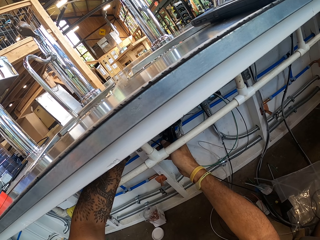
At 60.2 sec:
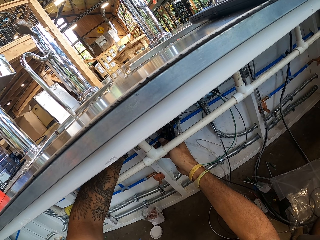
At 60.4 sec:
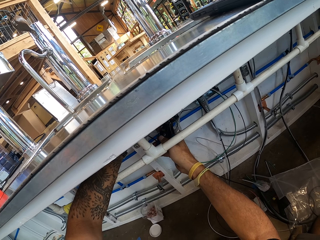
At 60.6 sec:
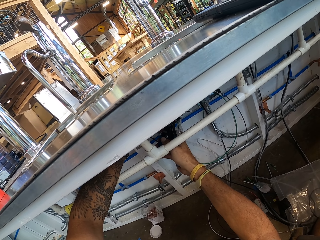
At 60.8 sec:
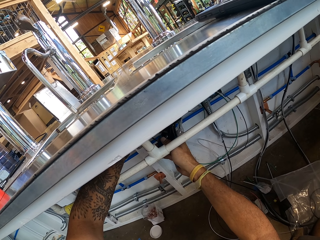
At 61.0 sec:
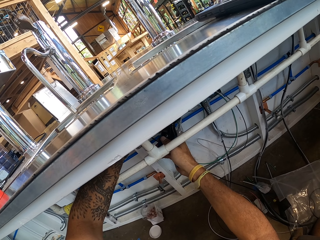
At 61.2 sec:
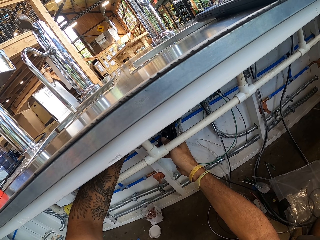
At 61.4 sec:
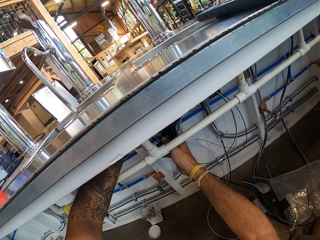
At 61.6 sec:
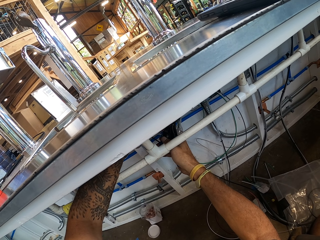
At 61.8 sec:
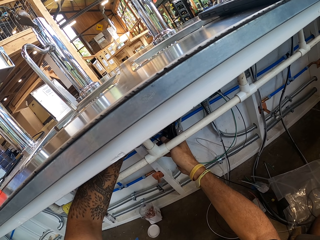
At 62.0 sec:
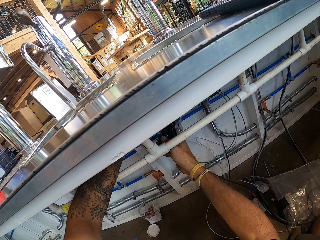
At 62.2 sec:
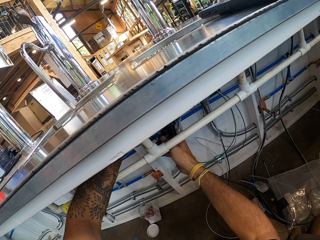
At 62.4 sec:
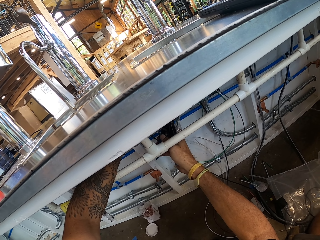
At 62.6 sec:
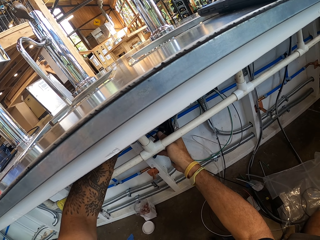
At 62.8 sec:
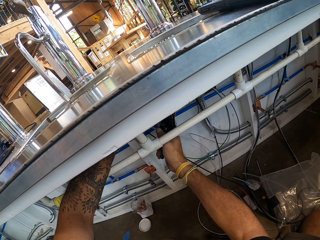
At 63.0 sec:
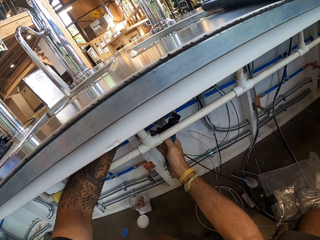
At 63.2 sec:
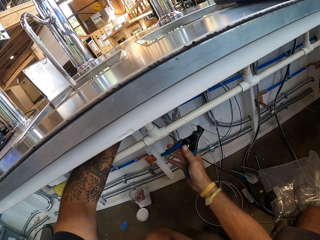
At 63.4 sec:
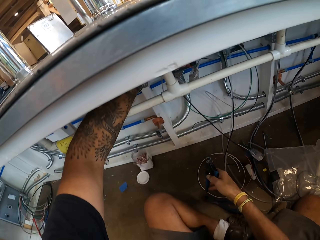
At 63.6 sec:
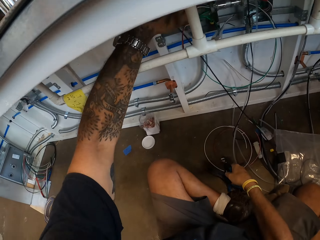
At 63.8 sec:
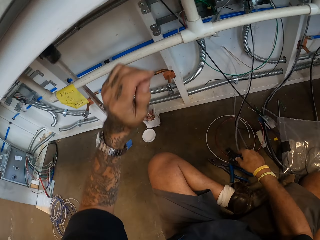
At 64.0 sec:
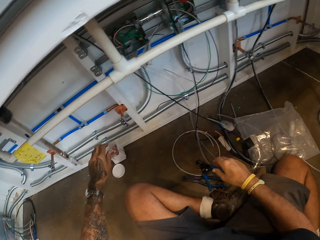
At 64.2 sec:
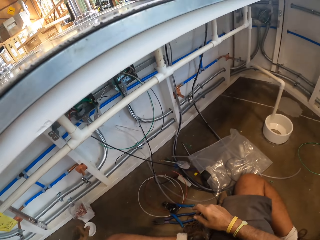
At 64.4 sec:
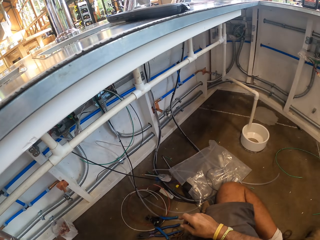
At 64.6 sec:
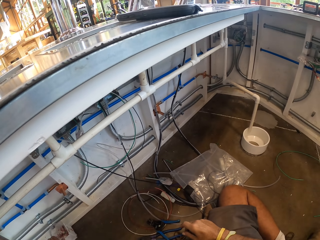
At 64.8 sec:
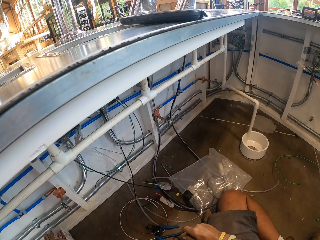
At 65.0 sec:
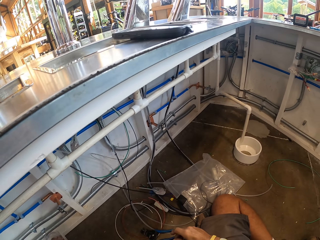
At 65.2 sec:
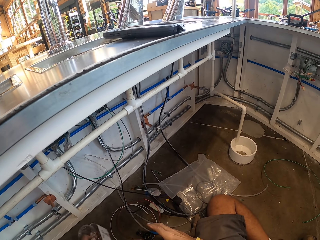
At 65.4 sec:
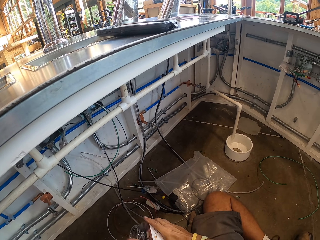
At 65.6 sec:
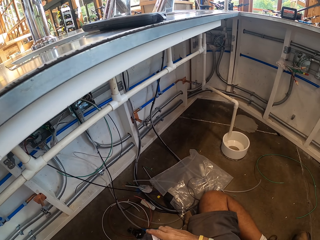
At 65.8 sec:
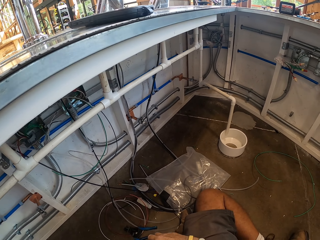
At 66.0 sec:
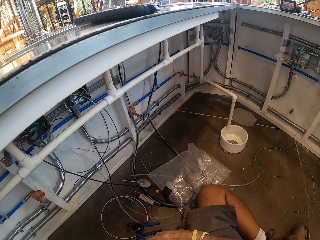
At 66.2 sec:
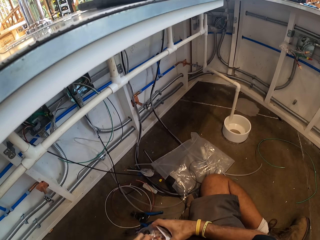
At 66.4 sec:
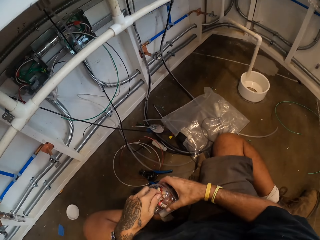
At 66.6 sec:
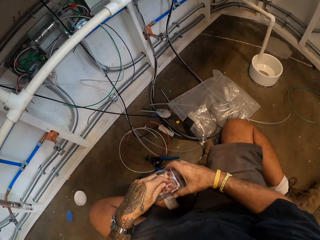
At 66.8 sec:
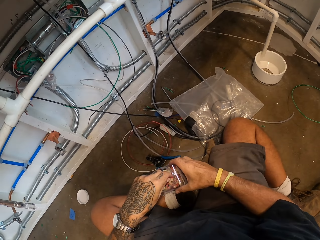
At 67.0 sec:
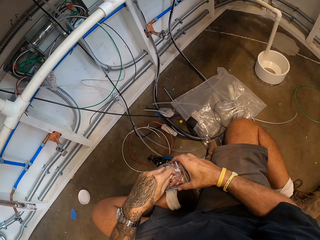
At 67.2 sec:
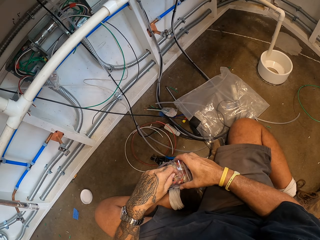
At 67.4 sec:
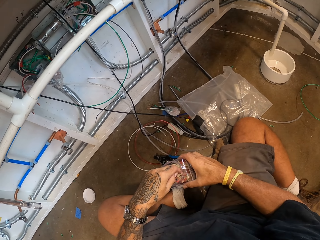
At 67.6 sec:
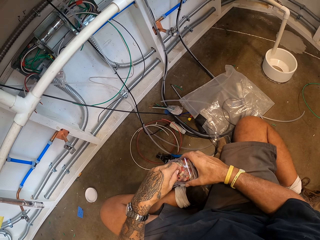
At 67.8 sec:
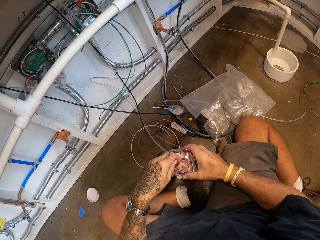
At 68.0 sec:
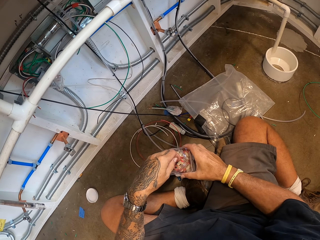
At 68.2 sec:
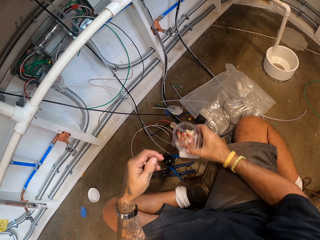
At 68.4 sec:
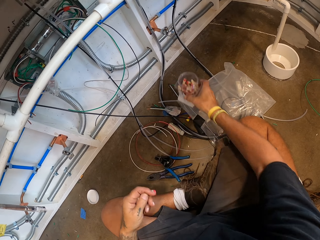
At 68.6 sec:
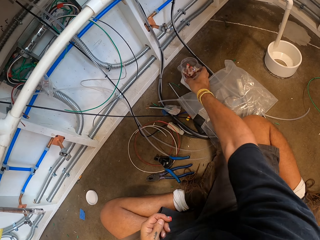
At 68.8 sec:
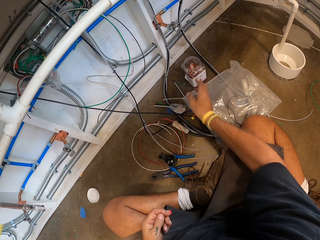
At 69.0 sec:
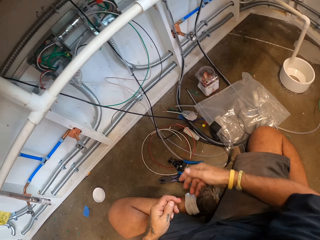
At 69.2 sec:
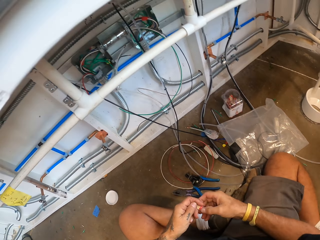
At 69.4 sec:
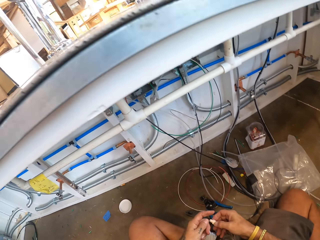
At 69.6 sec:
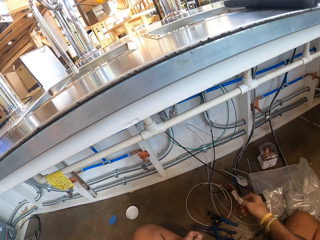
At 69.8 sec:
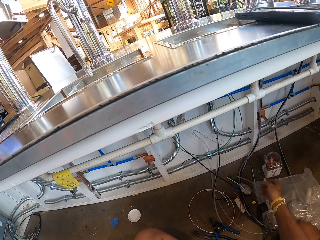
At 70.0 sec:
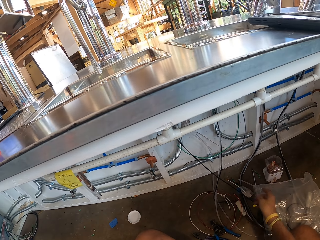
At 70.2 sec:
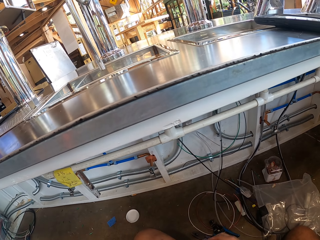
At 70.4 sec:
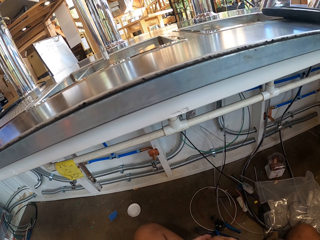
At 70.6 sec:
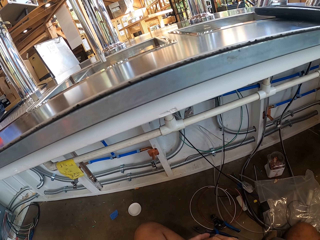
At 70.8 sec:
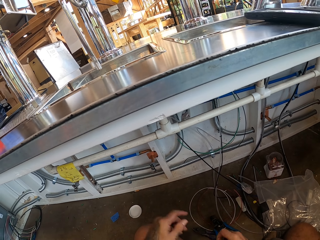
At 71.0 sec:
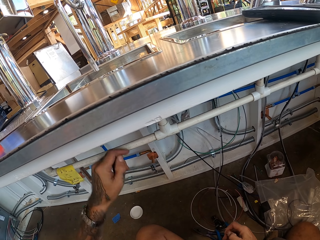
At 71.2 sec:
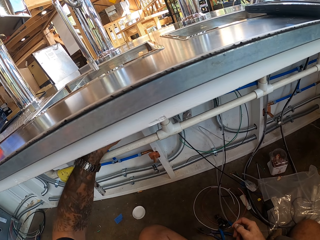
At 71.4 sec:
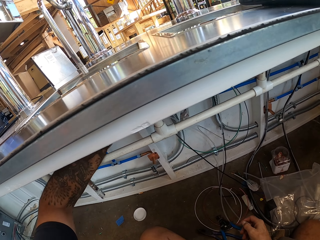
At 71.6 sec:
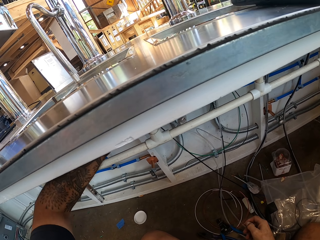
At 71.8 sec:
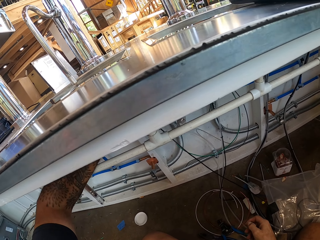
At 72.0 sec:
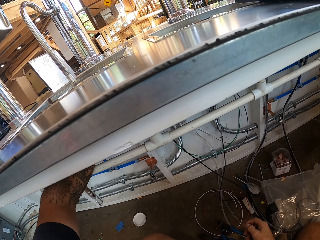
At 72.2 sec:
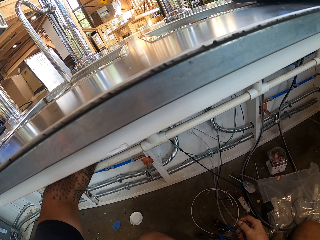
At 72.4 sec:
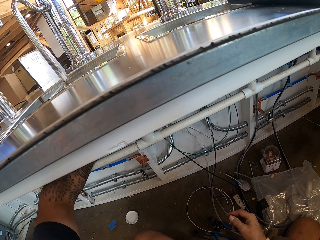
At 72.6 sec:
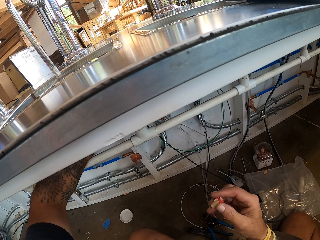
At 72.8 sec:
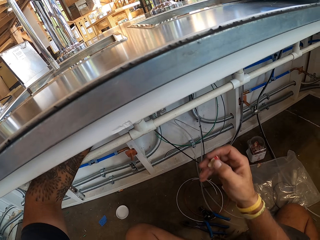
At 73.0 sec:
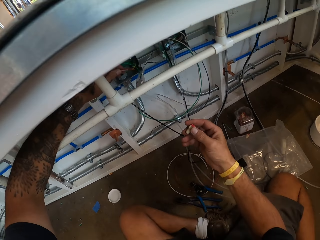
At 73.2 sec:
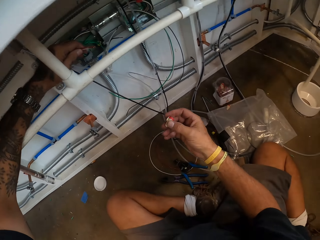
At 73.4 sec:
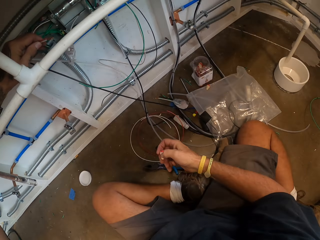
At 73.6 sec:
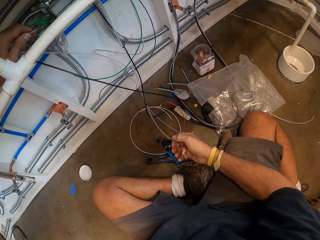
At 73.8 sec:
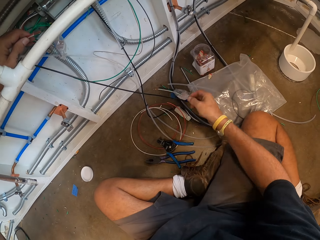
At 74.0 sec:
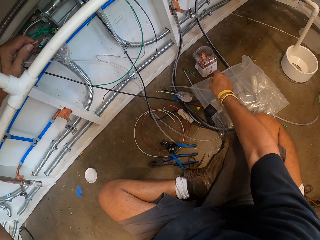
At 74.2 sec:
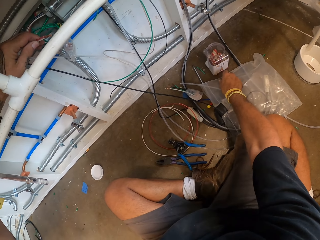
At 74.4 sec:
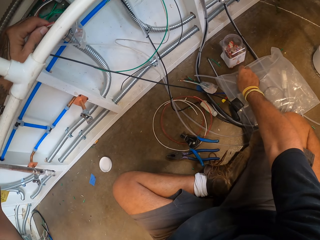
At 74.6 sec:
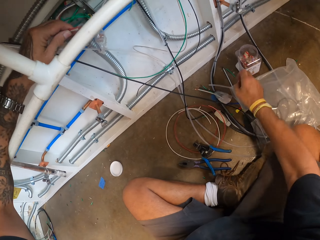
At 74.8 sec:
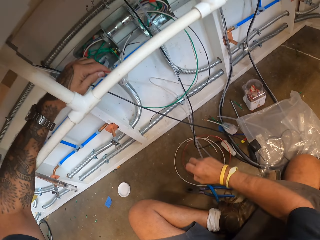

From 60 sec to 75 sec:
The camera wearer puts the wire cutter down on the floor. They pick up a tin of something. They pick up something. They put the tin down on the floor. They put something down. They hold something.

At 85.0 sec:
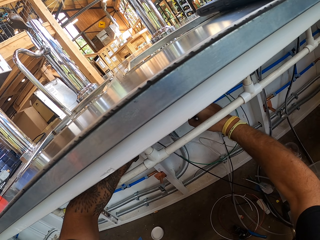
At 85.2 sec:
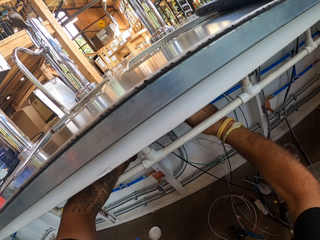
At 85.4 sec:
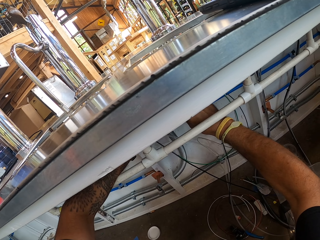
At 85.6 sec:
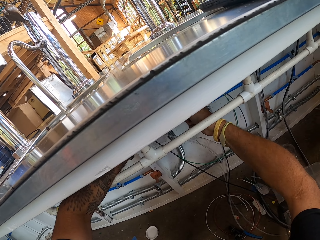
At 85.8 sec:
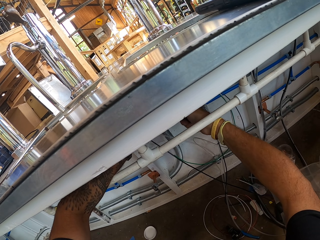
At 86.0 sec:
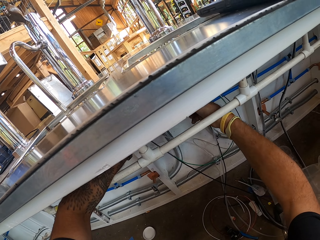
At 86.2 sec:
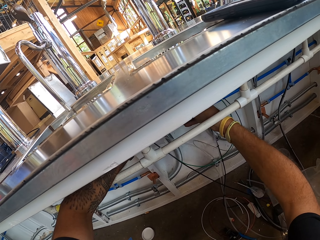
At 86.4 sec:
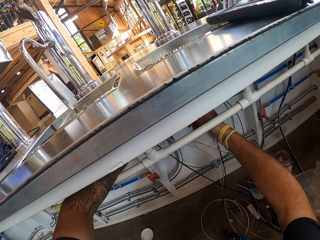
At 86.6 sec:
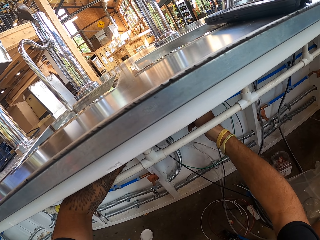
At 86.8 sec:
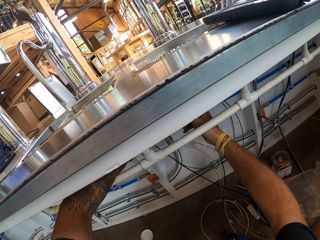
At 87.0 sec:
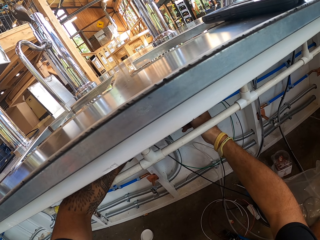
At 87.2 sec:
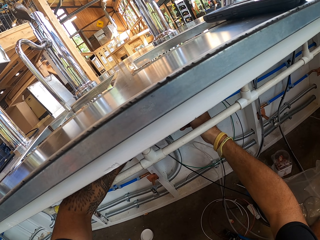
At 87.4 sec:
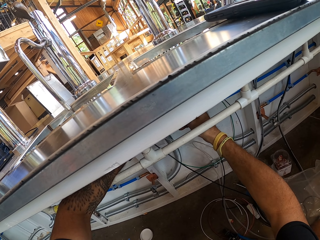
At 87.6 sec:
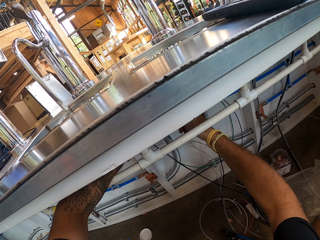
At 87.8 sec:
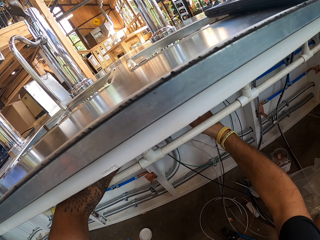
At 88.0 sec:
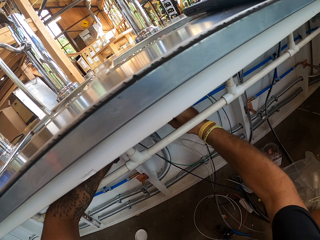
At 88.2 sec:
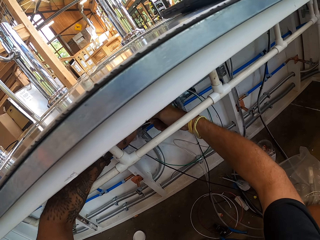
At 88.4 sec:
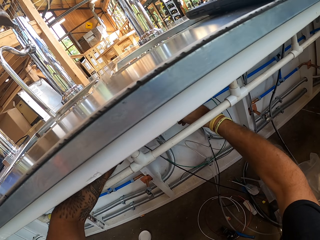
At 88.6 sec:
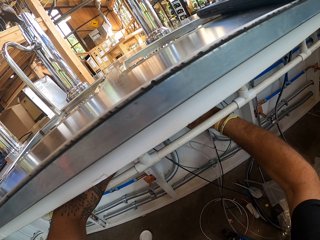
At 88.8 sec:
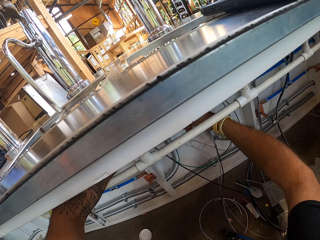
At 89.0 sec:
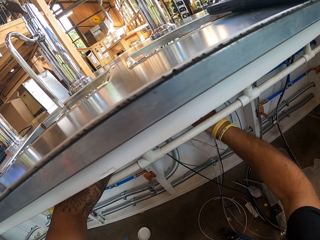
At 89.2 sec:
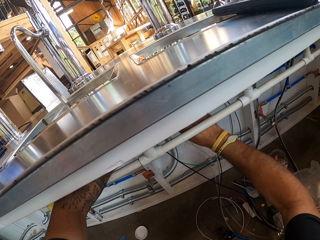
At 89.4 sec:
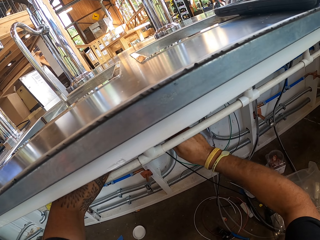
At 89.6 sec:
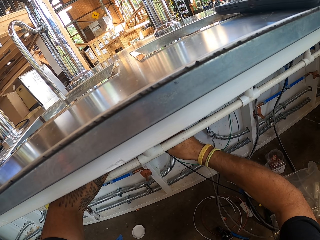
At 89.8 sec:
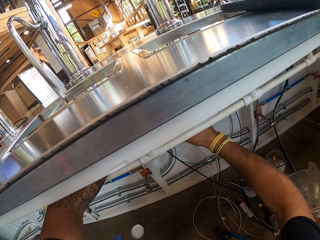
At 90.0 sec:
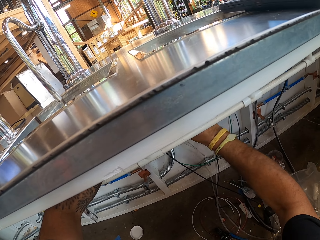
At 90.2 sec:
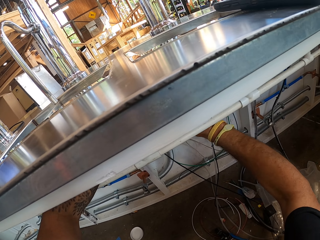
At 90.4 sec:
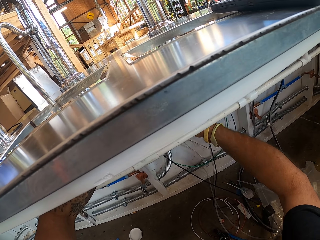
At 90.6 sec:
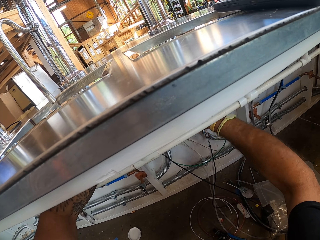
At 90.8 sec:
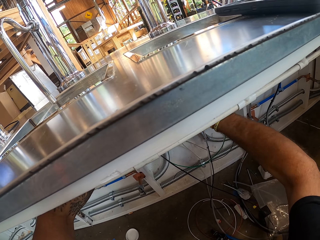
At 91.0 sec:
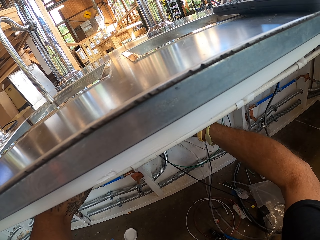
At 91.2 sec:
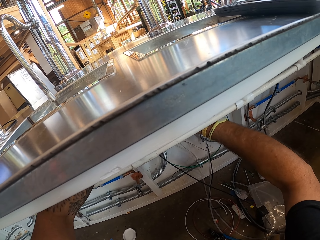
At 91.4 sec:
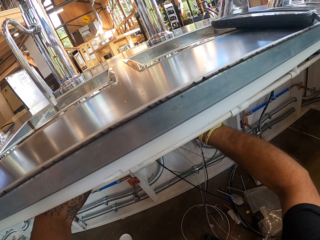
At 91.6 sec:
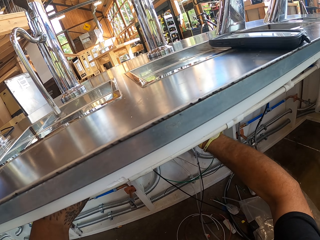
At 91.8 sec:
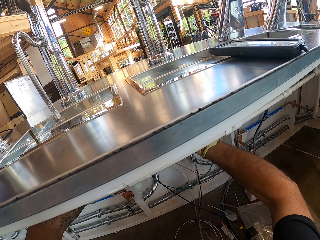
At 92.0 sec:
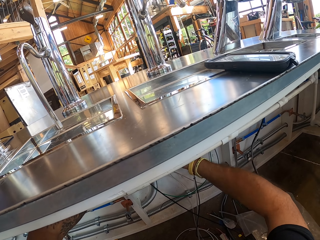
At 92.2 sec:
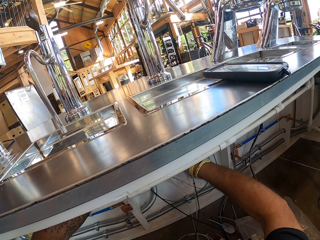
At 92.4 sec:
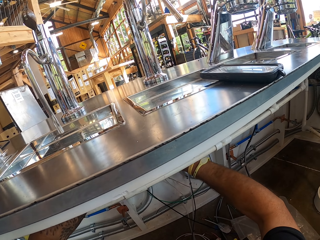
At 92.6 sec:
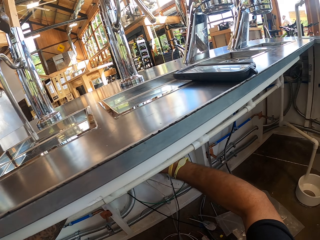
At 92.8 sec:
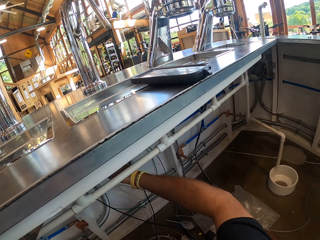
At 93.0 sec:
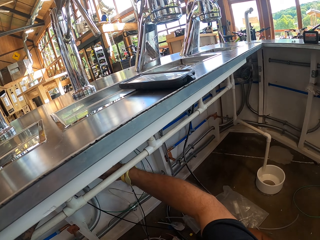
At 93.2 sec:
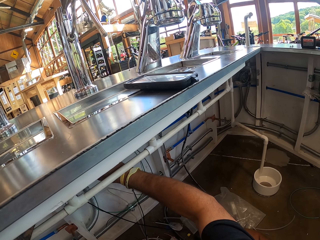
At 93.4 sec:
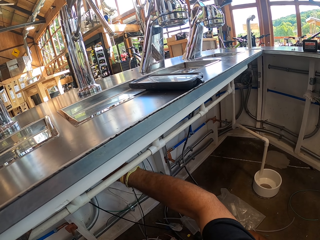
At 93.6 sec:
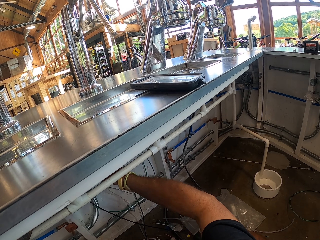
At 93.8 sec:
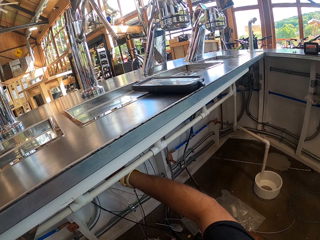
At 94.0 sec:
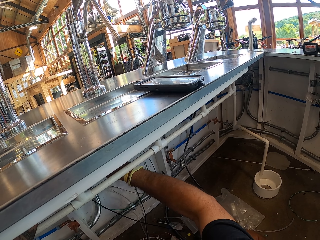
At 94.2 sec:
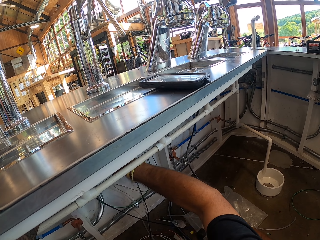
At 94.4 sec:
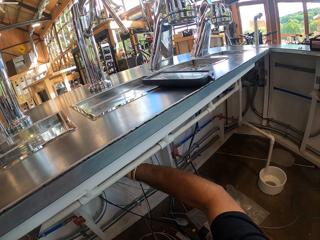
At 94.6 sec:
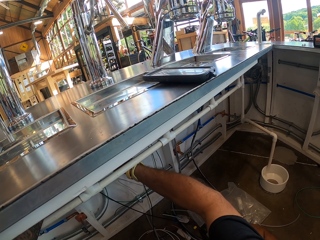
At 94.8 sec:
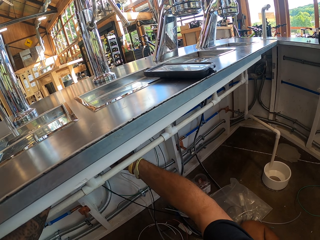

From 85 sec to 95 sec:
The camera wearer tightens something.
